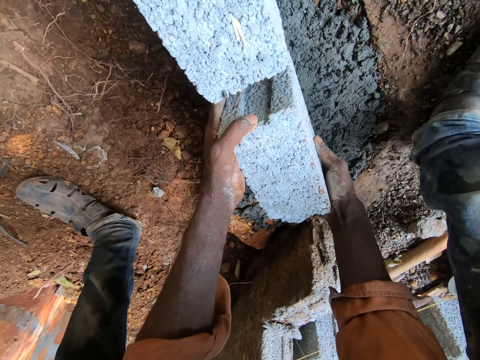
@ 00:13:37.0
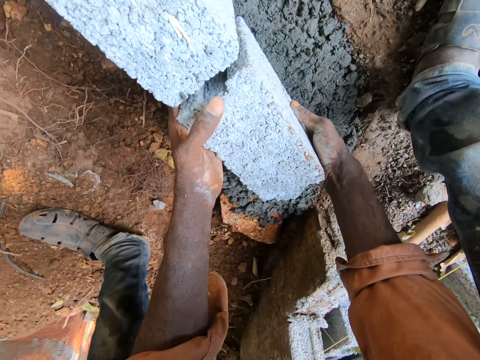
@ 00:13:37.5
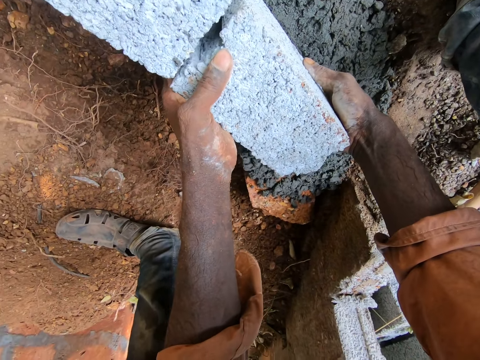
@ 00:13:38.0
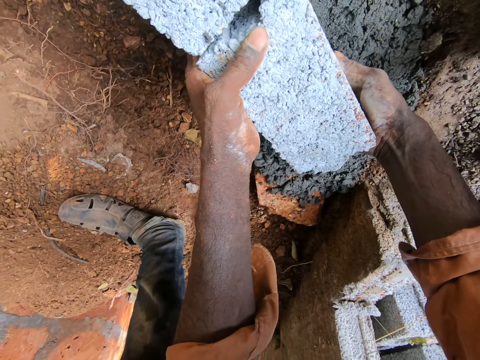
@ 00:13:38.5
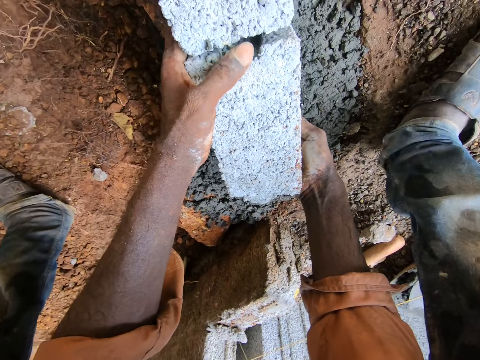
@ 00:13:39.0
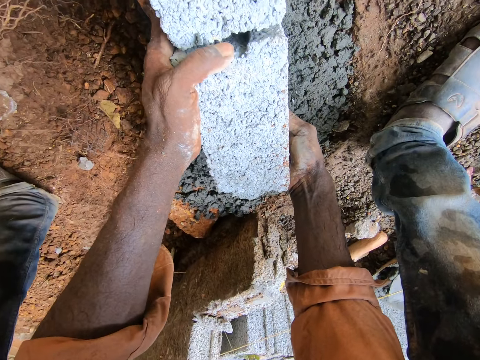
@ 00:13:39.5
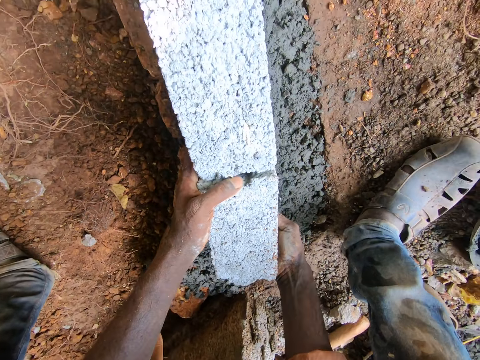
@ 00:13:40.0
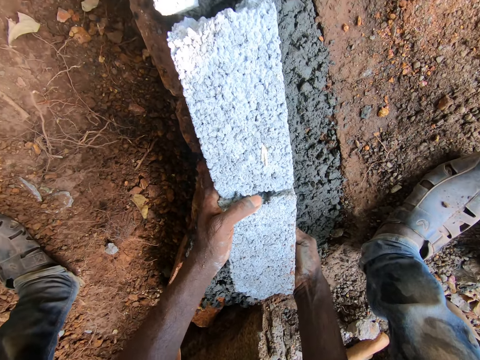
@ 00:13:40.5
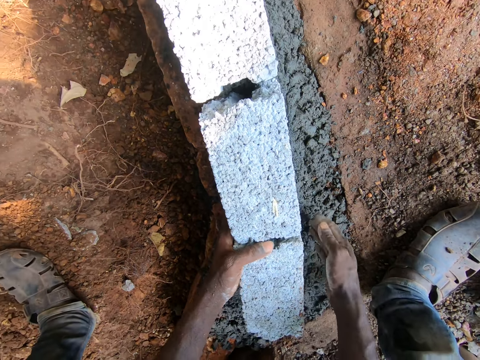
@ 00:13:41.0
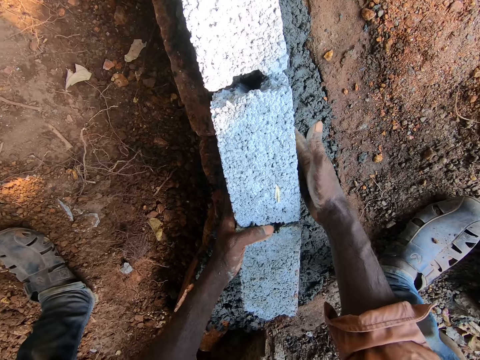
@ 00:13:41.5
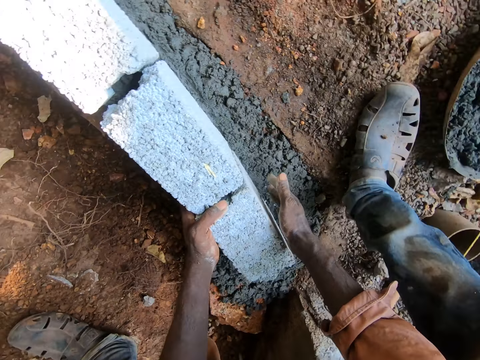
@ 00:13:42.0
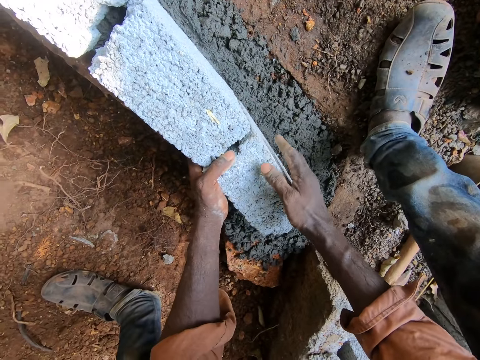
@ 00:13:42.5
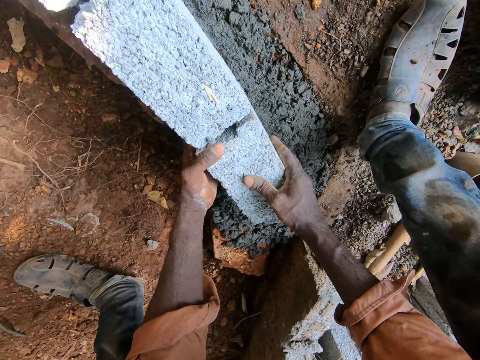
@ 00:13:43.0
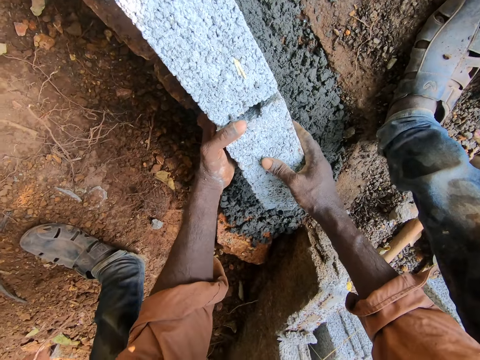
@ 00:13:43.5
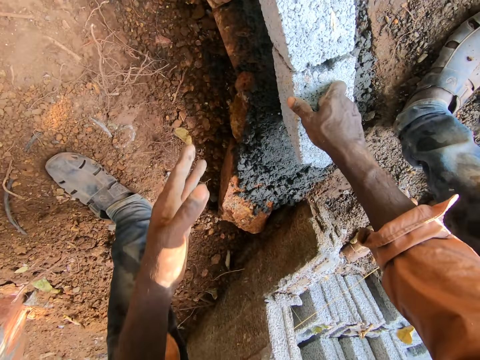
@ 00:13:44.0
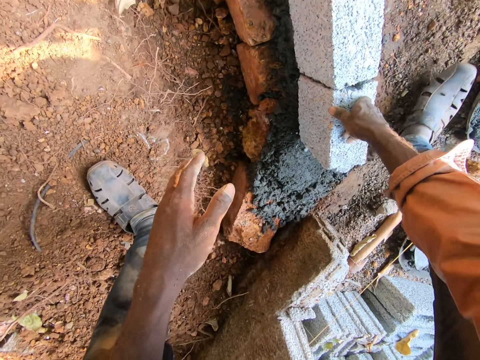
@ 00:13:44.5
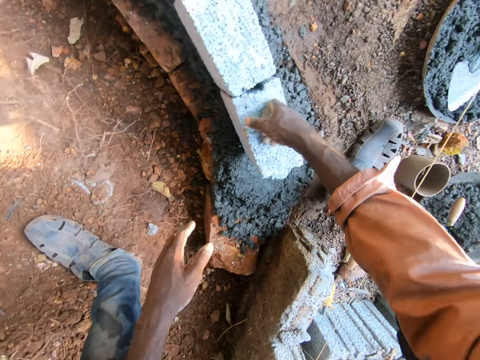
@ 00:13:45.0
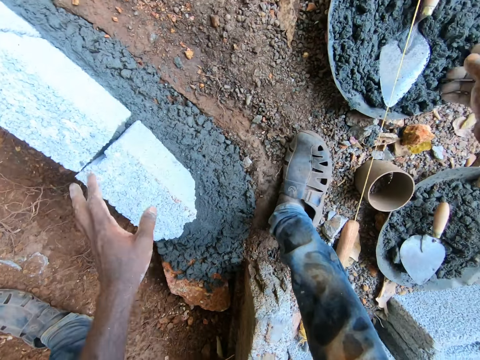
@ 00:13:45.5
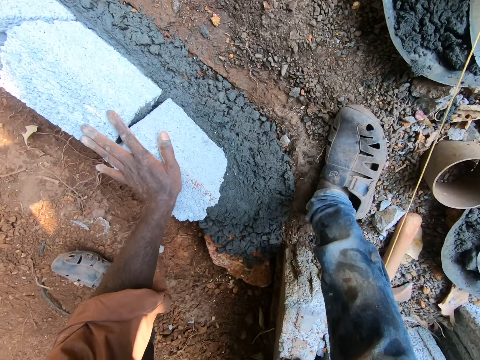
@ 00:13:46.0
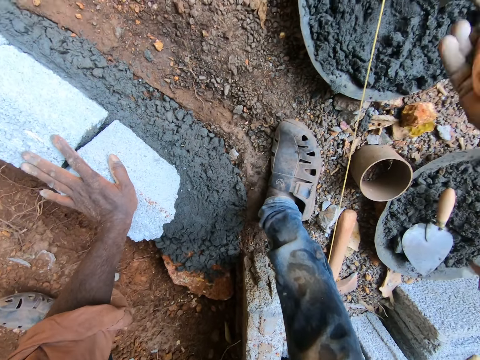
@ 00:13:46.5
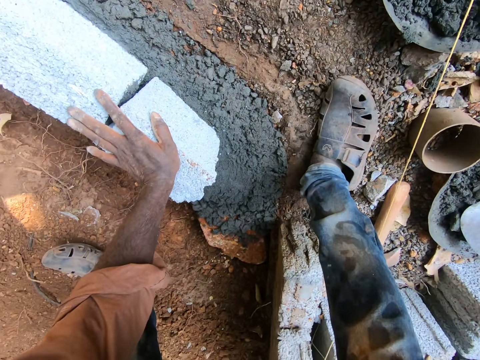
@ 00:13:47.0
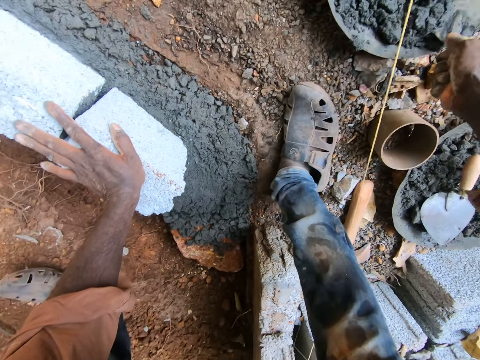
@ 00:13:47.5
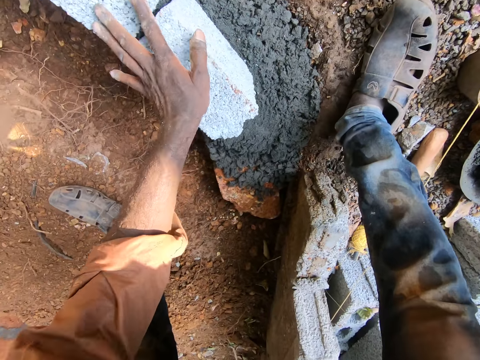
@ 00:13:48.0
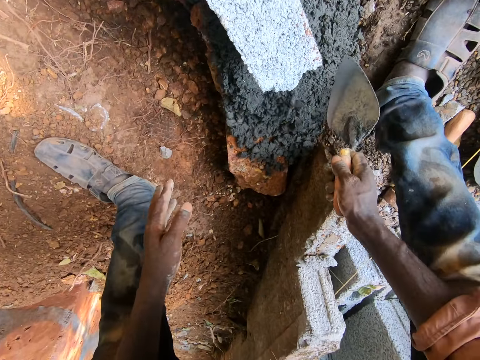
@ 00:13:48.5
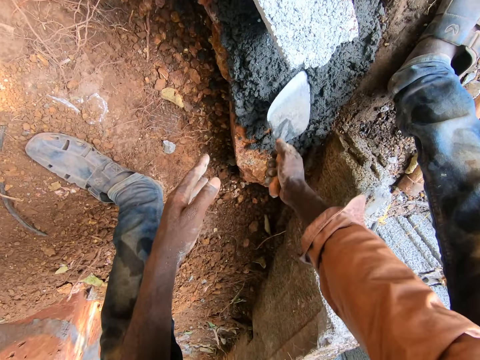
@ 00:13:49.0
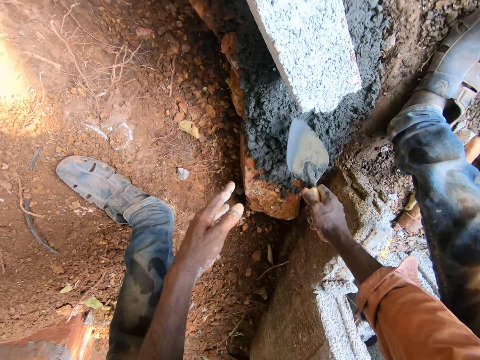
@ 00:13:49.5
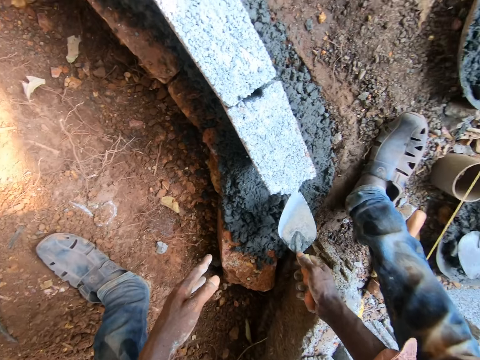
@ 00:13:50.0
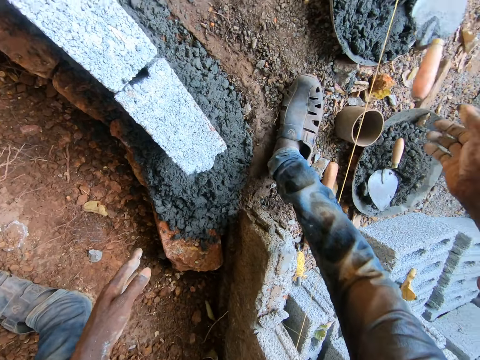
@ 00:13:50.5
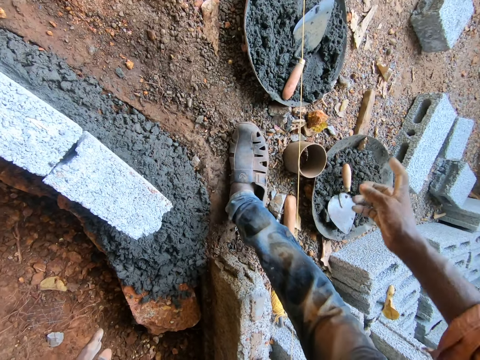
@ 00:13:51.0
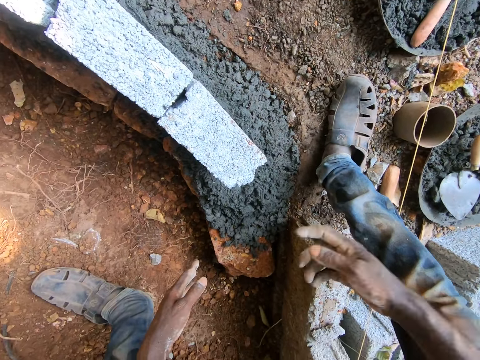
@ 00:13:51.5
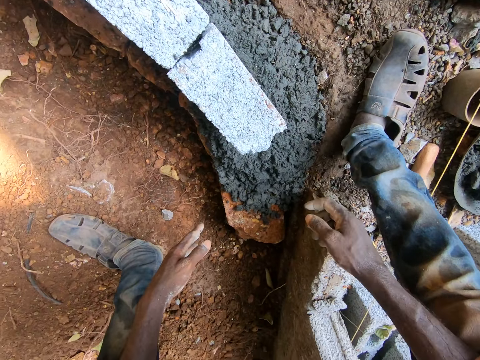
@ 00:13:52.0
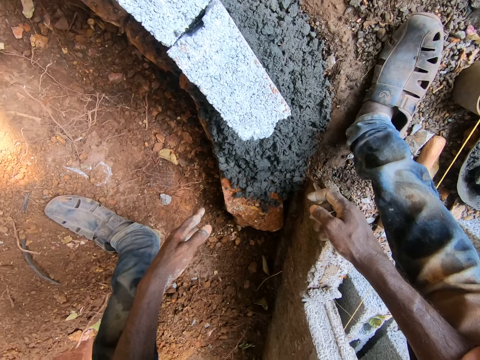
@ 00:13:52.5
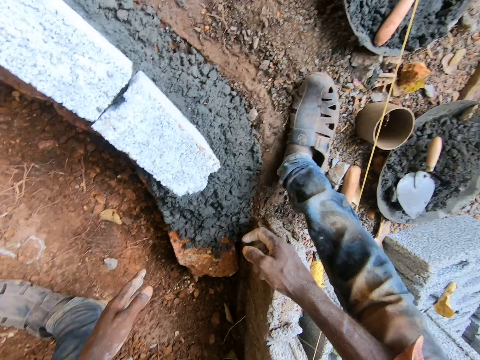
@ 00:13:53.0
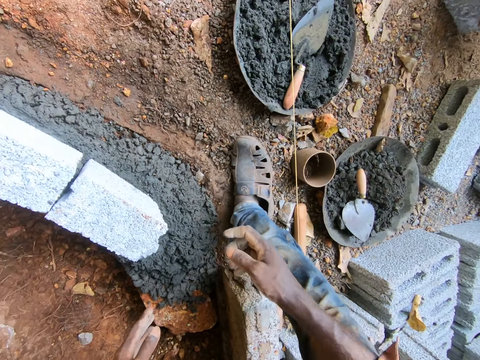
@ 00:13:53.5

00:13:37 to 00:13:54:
The camera wearer adjusts the brick. They pick a trowel from the head pan. They pick cement with the trowel. They pour cement on the ground. They spread the cement on the ground with the trowel. They throw the trowel in the head pan. They look around.

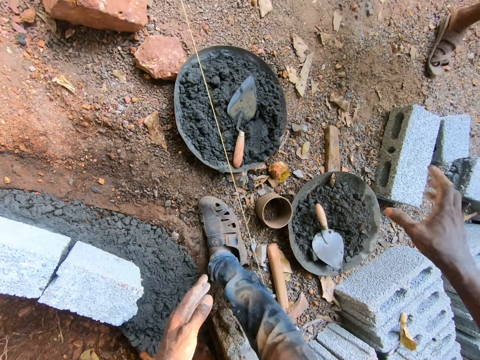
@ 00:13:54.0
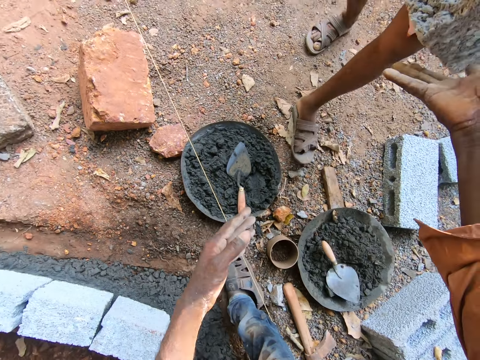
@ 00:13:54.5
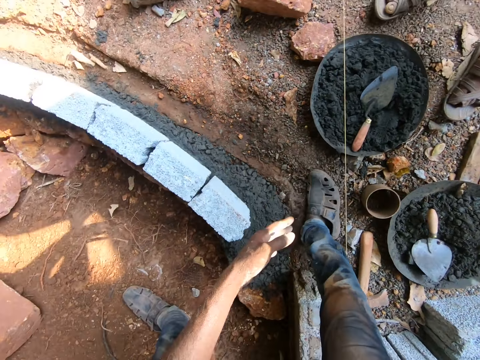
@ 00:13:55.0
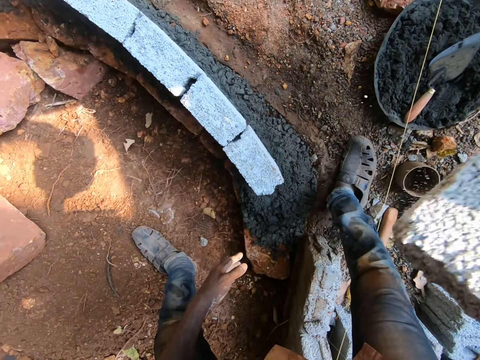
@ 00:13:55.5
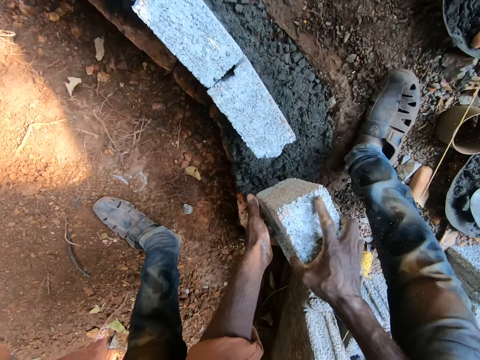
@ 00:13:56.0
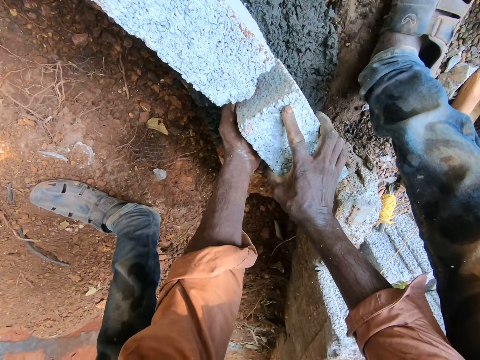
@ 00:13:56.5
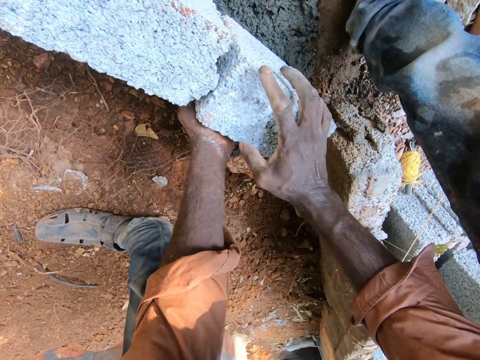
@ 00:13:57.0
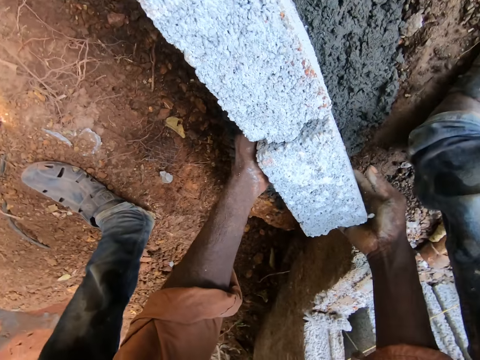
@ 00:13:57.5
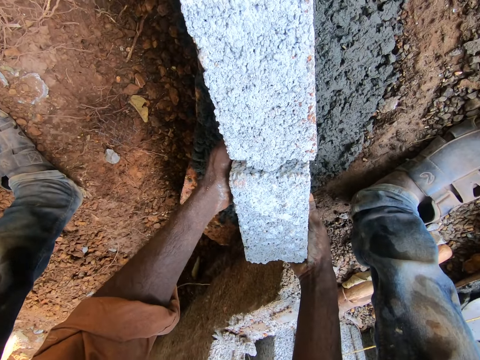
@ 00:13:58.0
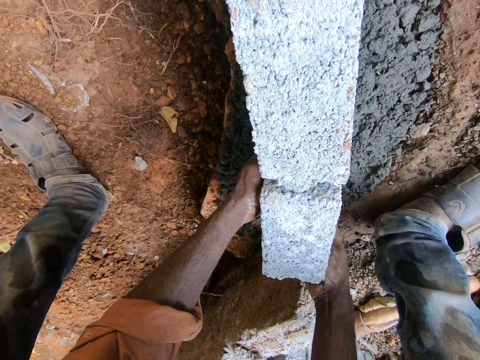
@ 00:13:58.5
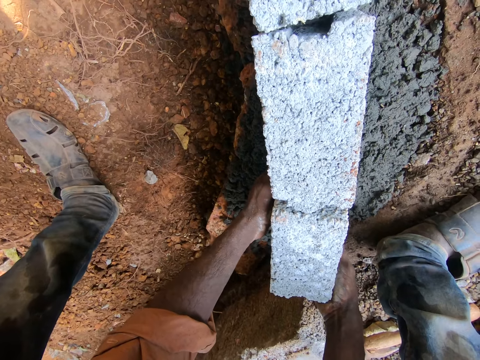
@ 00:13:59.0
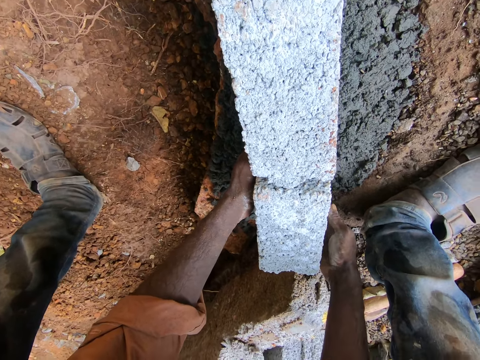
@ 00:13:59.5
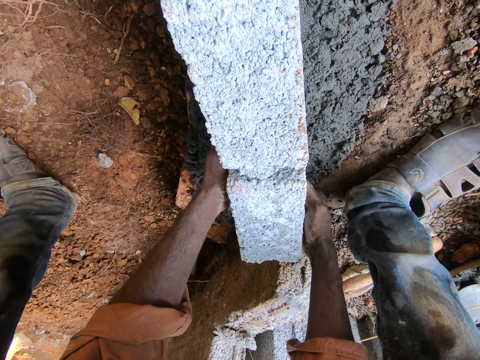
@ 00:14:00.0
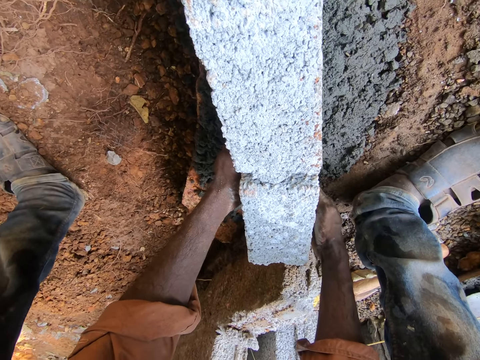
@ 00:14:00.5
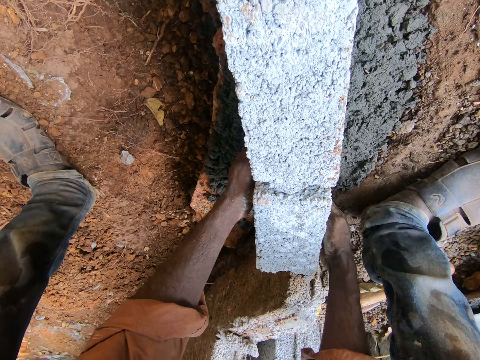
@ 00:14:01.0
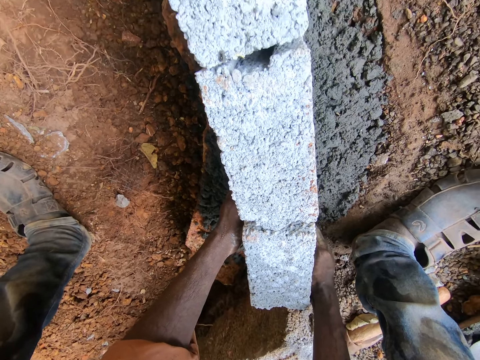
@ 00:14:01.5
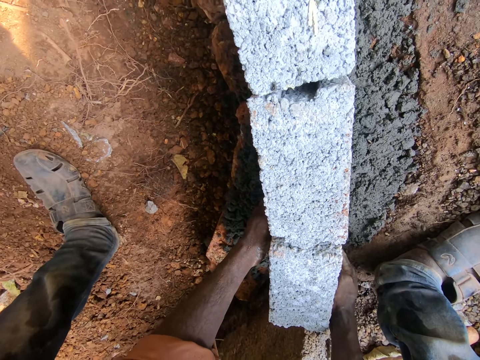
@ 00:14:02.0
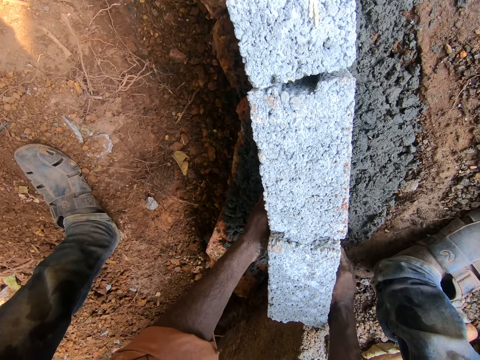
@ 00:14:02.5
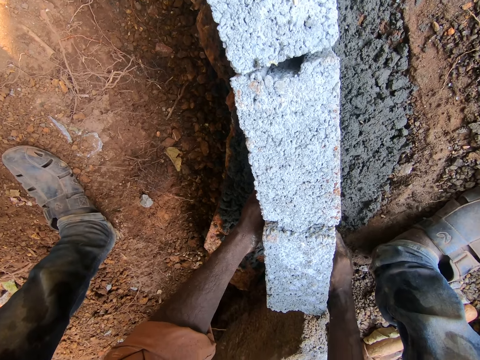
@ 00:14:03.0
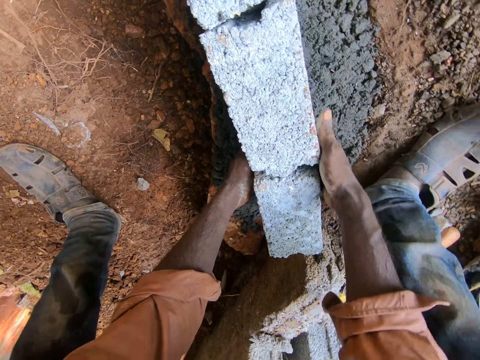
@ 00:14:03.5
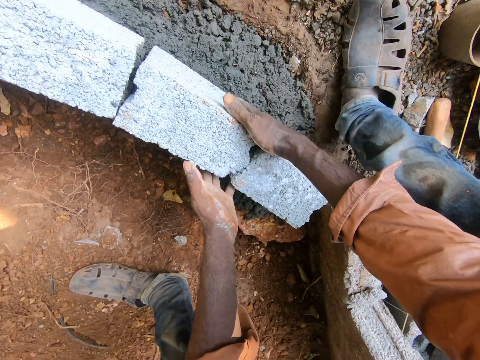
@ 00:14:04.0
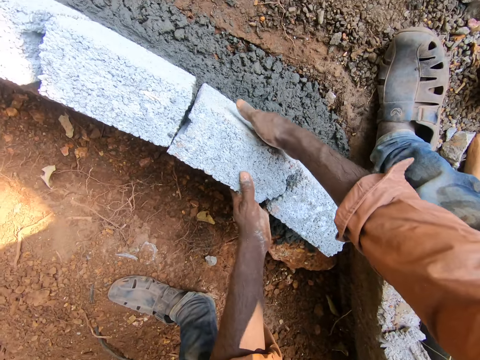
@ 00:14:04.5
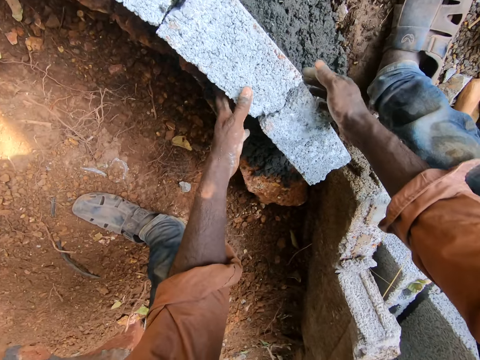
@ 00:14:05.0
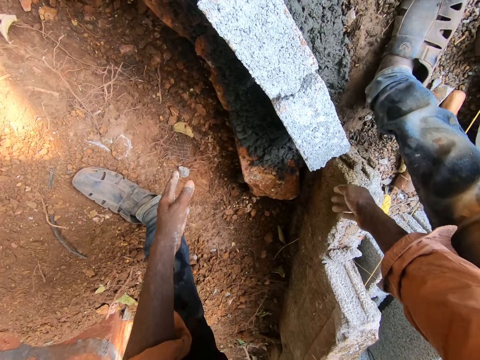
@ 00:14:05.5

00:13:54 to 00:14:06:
The camera wearer takes a brick from a person. They put the brick on the top of the concrete paste.
